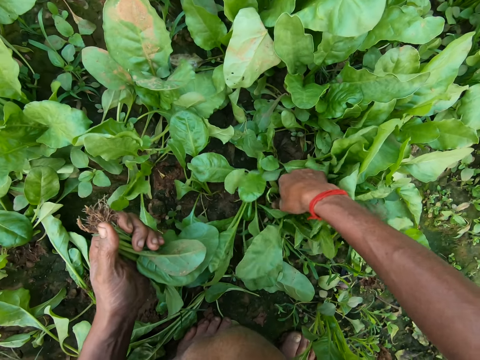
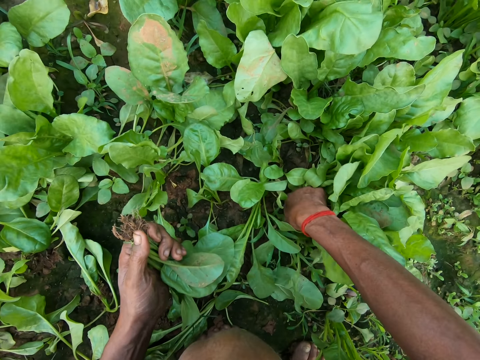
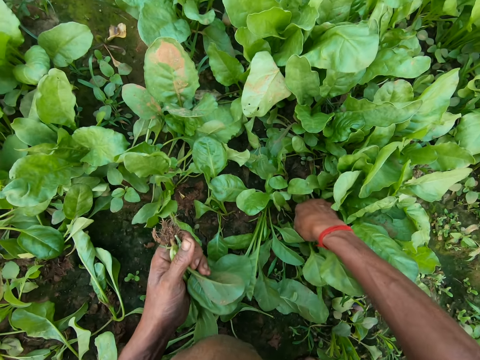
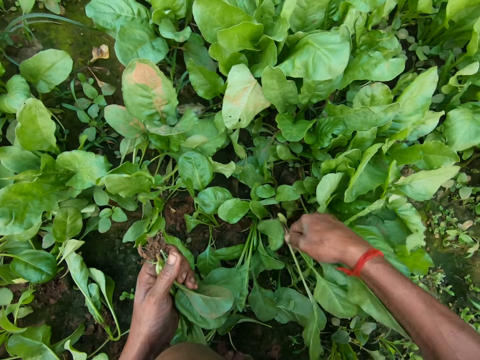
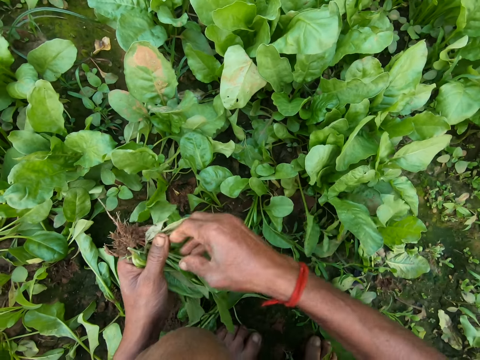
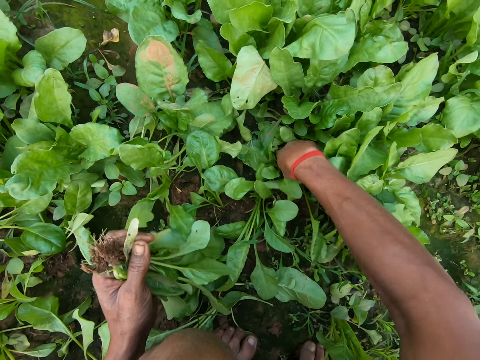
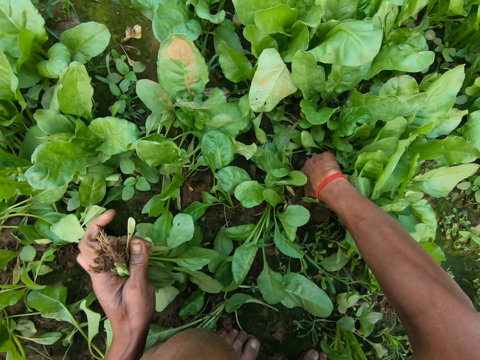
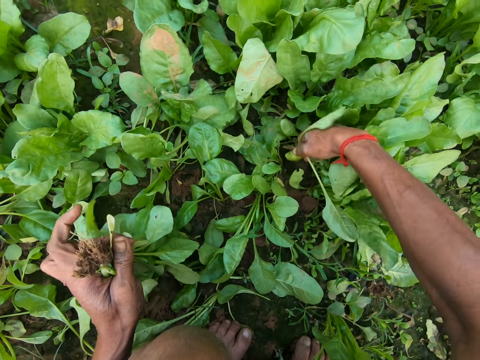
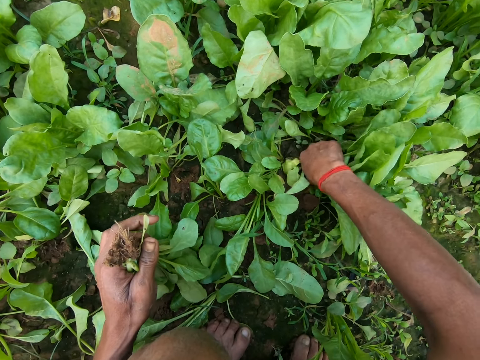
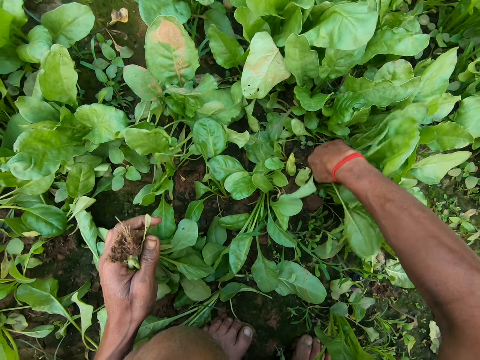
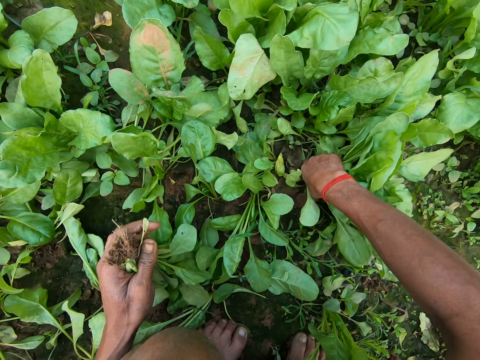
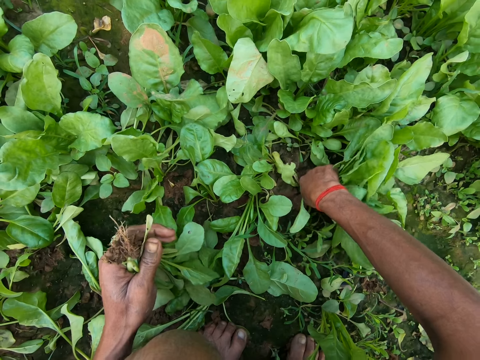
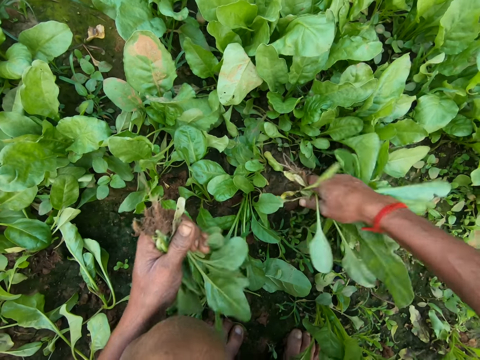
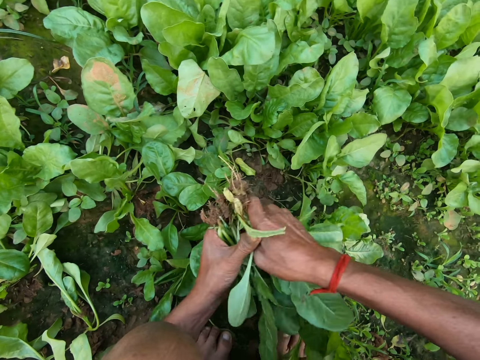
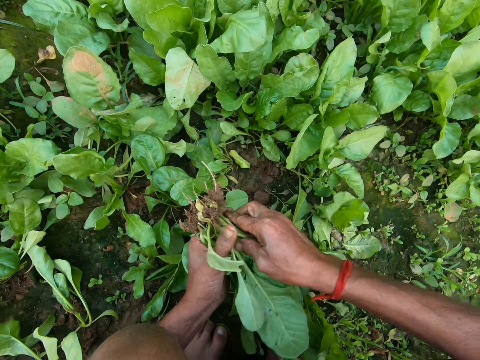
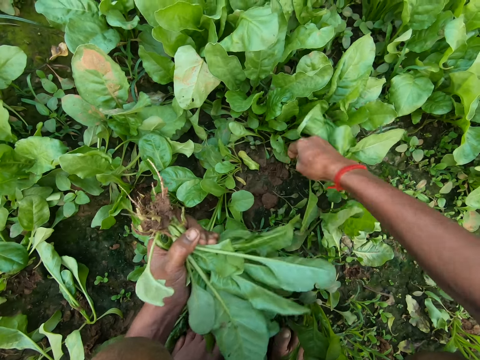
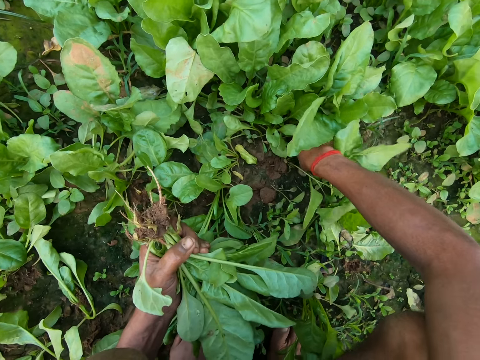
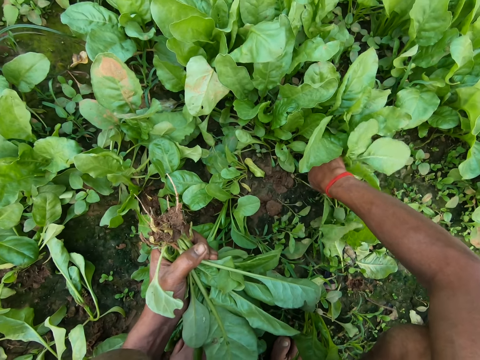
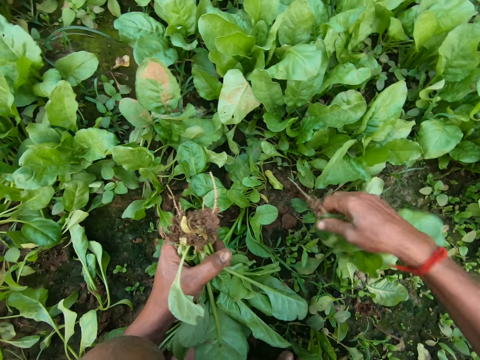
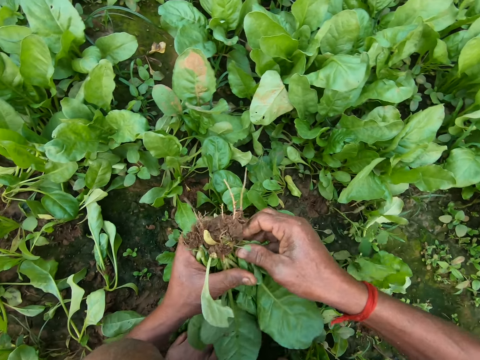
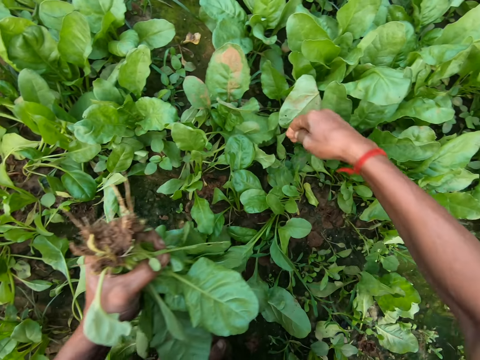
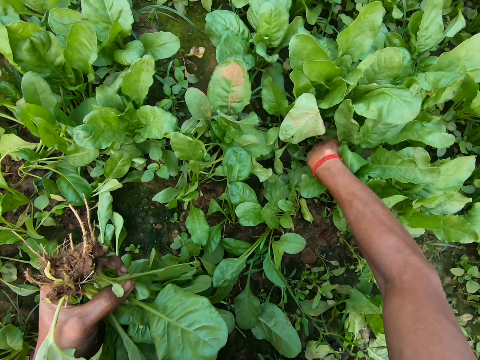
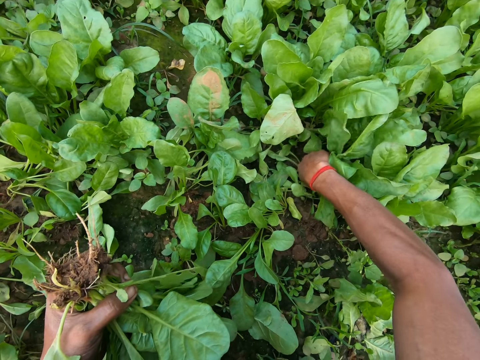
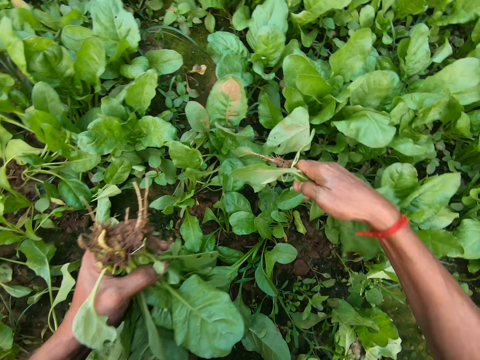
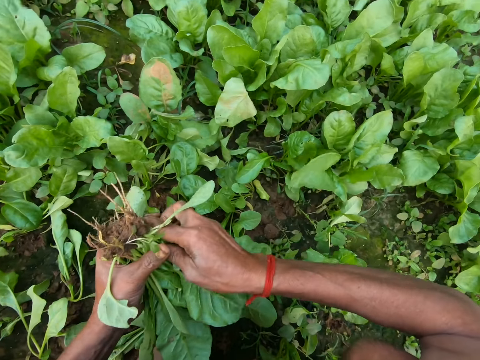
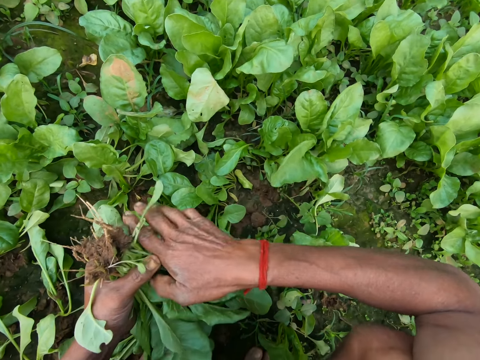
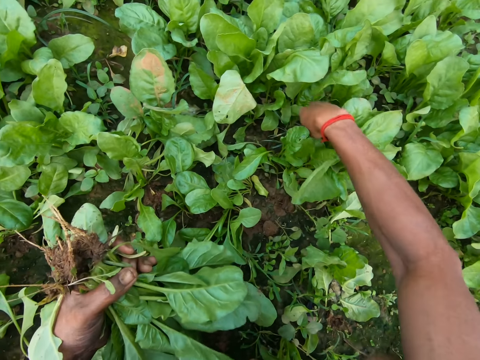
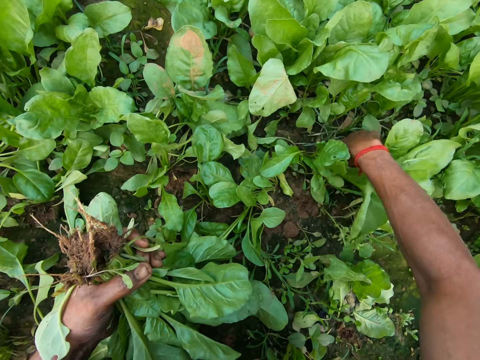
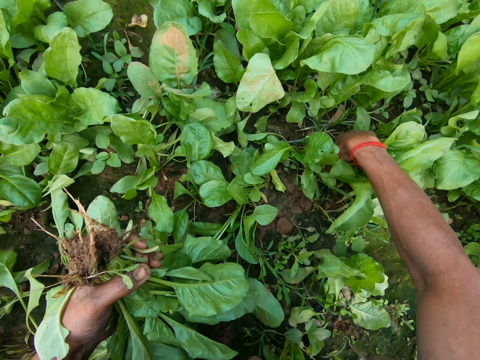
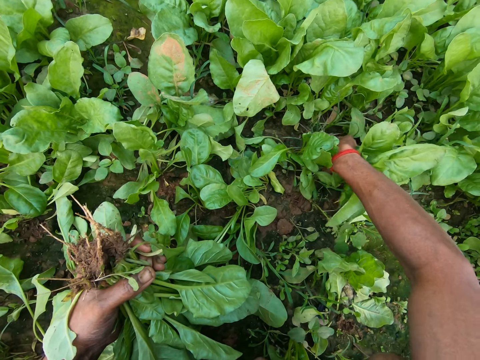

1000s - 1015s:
The camera wearer passes the green vegetable in his right hand to his left hand. He uproots a green vegetable from the ground with his right hand. He passes the green vegetable in his right hand to his left hand. He uproots a green vegetable from the ground with his right hand. He passes the green vegetable in his right hand to his left hand. He uproots a green vegetable from the ground with his right hand. He passes the green vegetable in his right hand to his left hand. He uproots a green vegetable from the ground with his right hand.

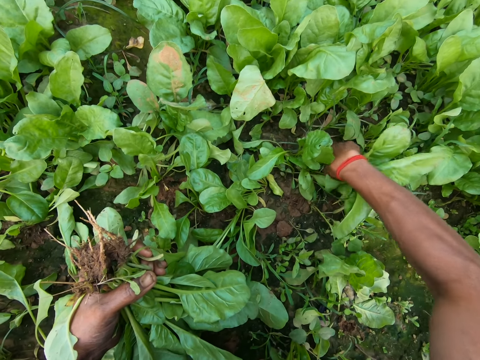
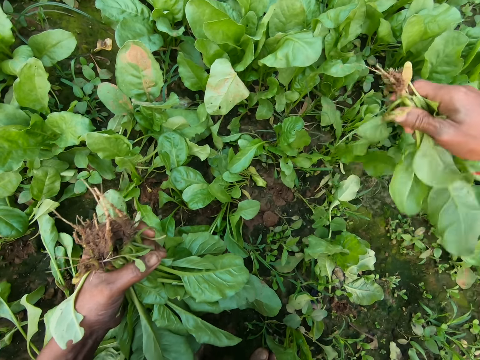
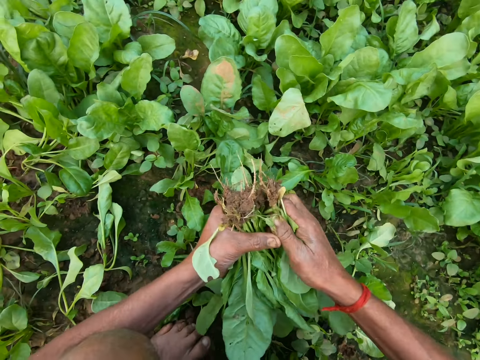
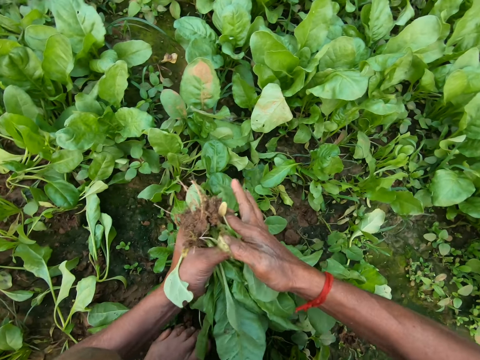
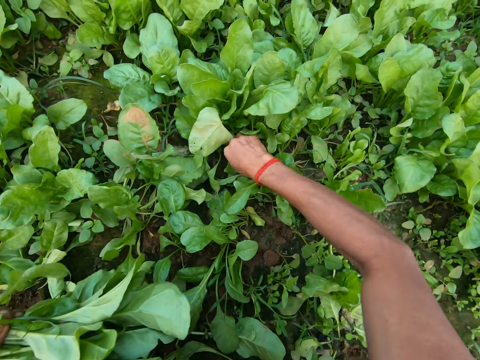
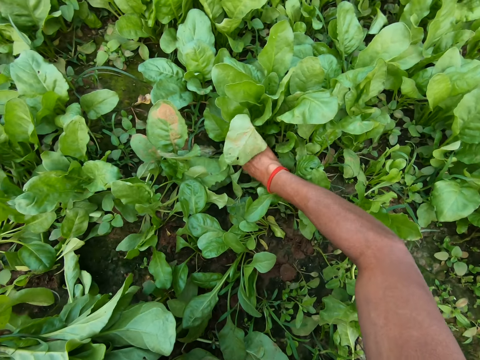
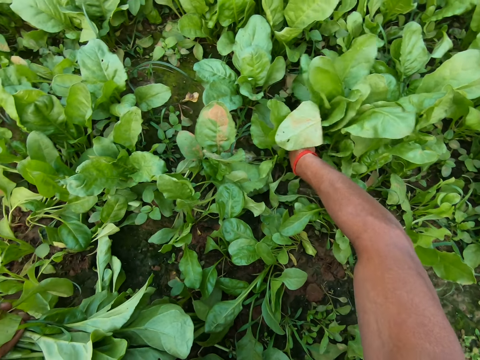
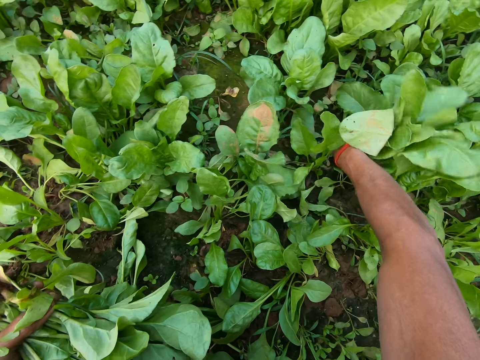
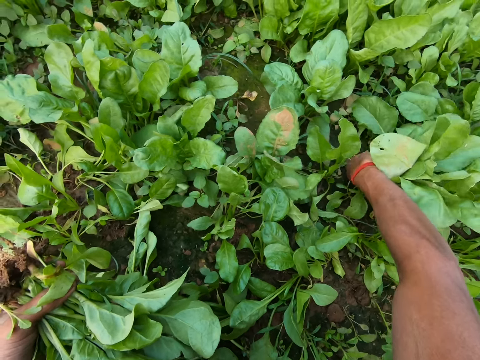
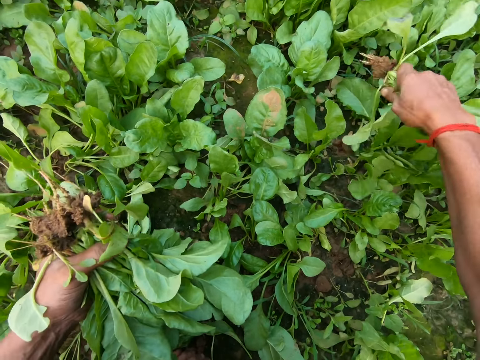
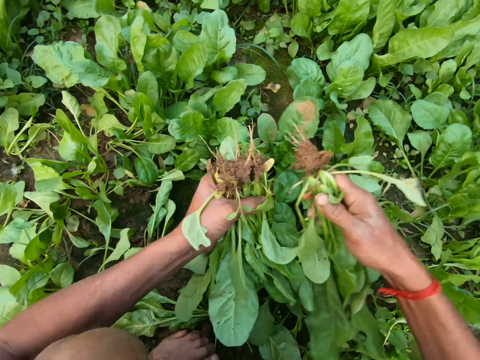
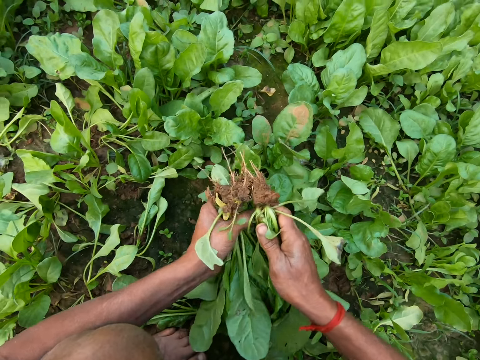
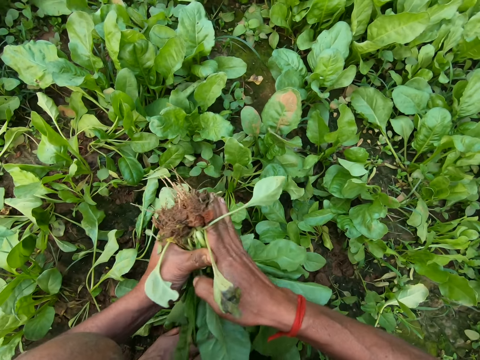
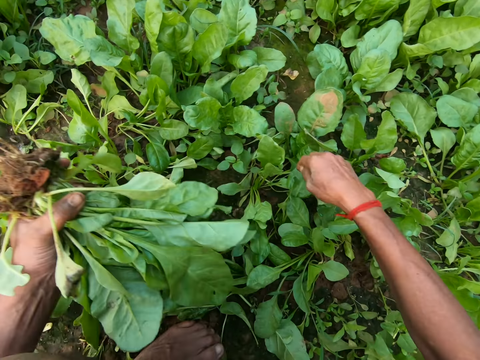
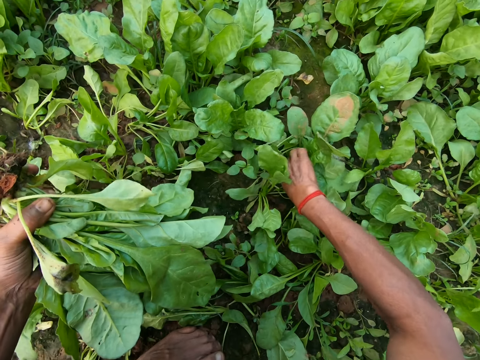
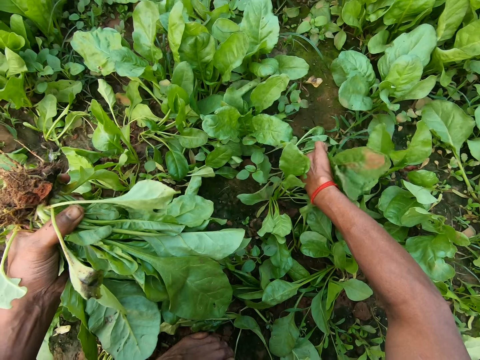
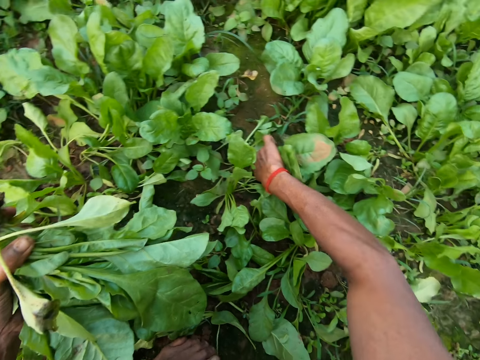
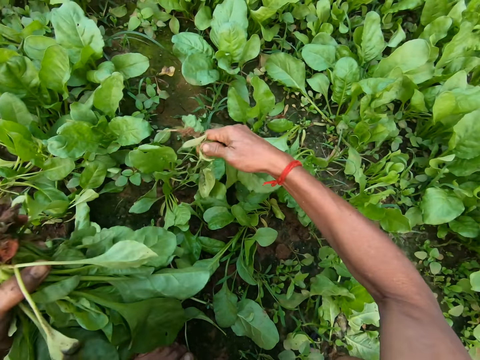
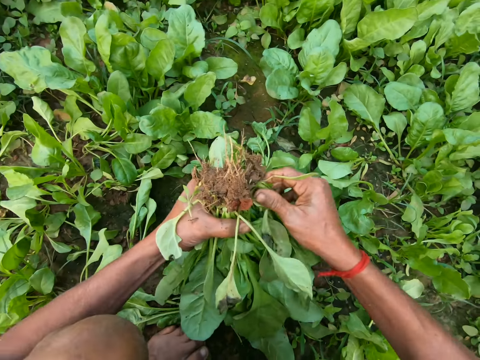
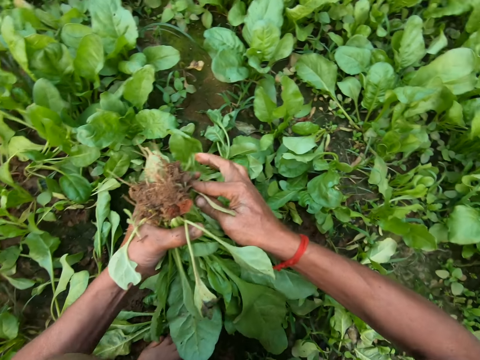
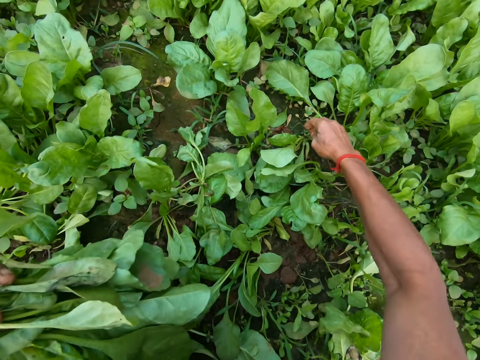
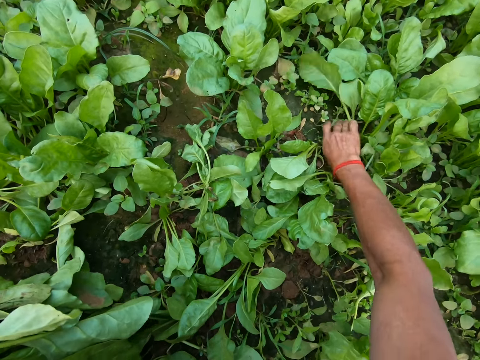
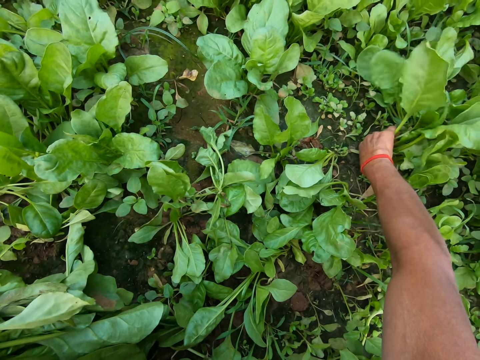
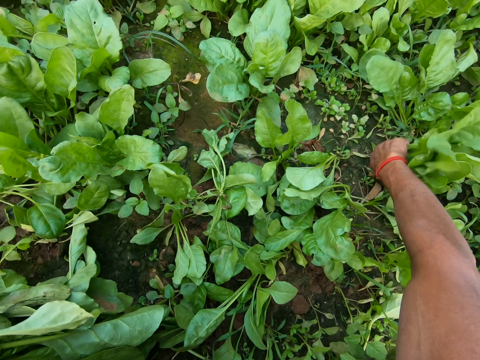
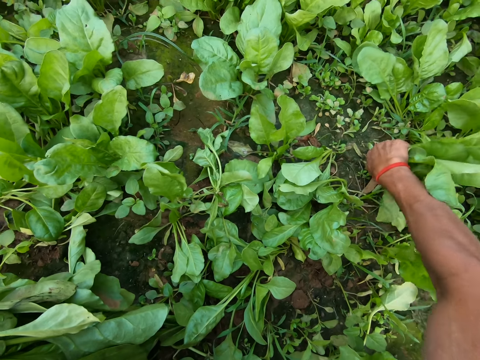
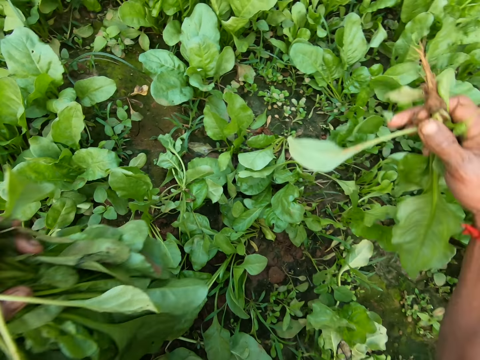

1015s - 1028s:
The camera wearer passes the green vegetable in his right hand to his left hand. He uproots a green vegetable from the ground with his right hand. He passes the green vegetable in his right hand to his left hand. He uproots a green vegetable from the ground with his right hand. He passes the green vegetable in his right hand to his left hand. He uproots a green vegetable from the ground with his right hand.
